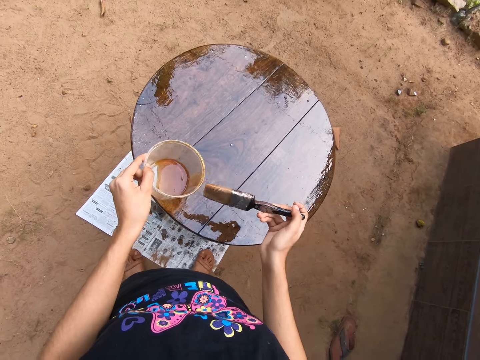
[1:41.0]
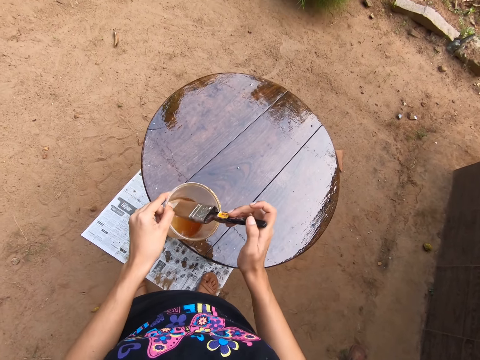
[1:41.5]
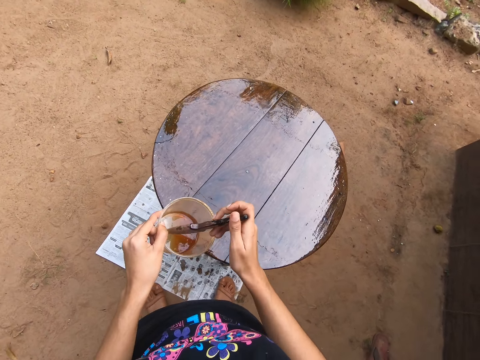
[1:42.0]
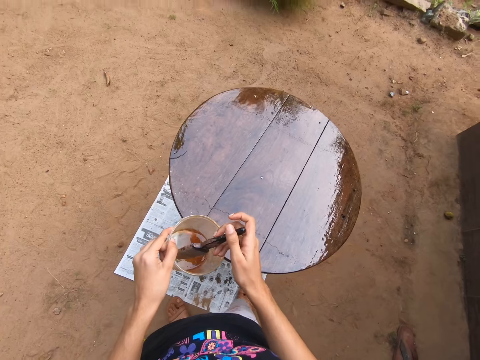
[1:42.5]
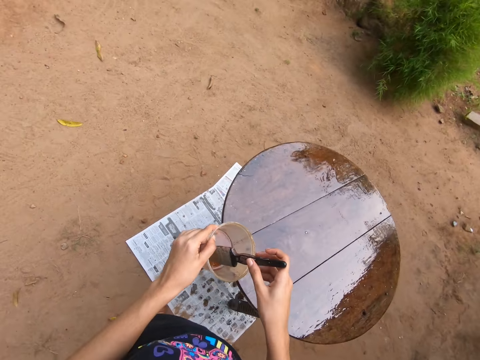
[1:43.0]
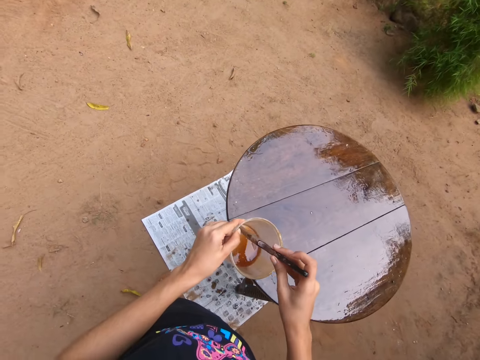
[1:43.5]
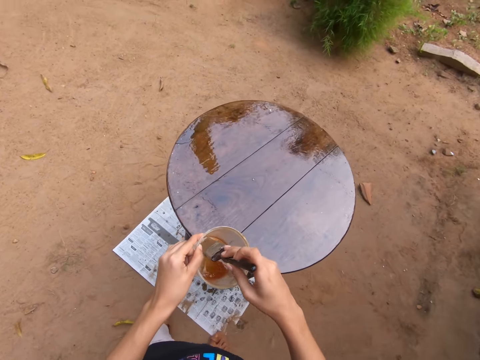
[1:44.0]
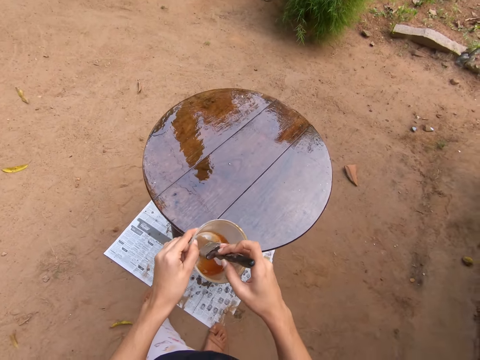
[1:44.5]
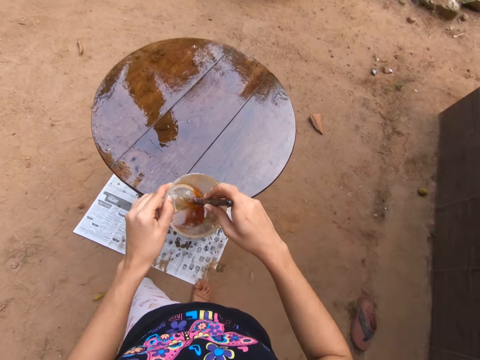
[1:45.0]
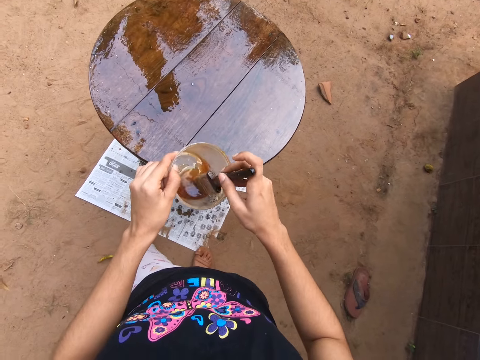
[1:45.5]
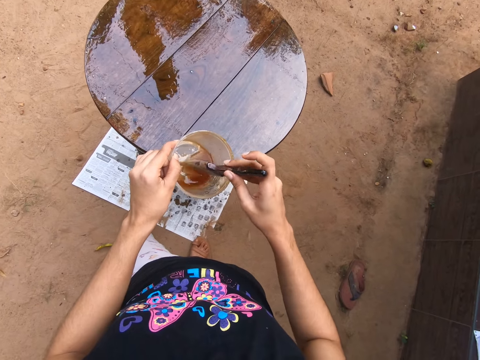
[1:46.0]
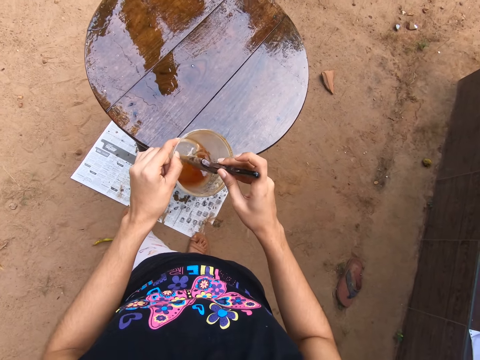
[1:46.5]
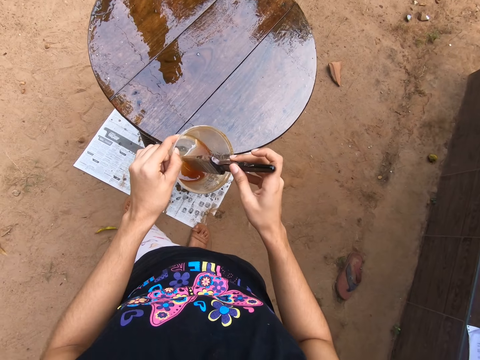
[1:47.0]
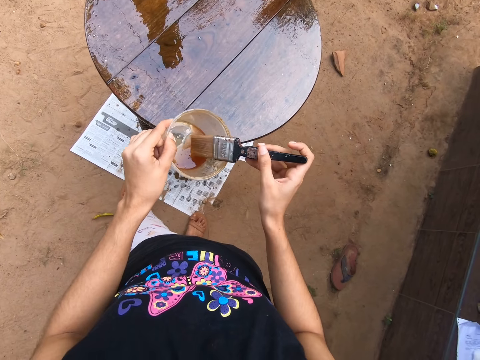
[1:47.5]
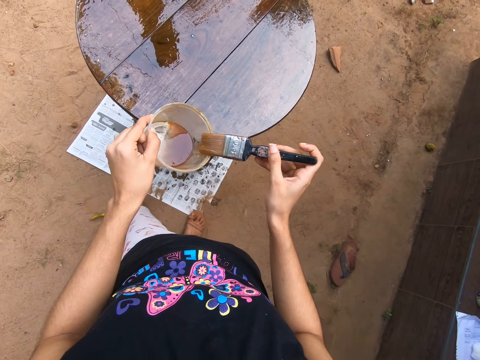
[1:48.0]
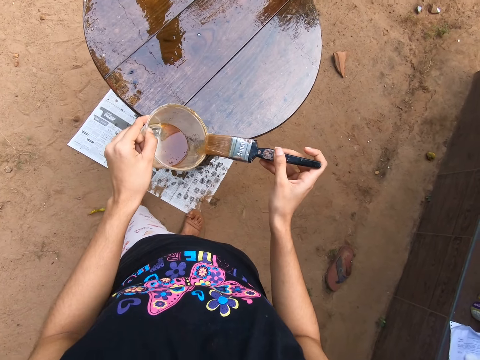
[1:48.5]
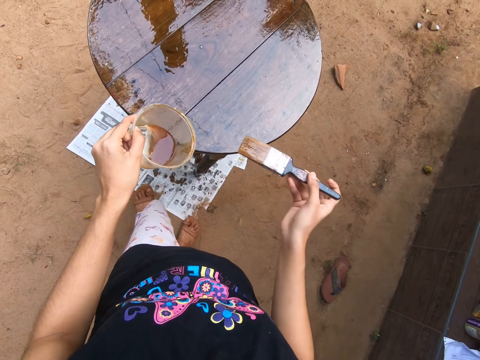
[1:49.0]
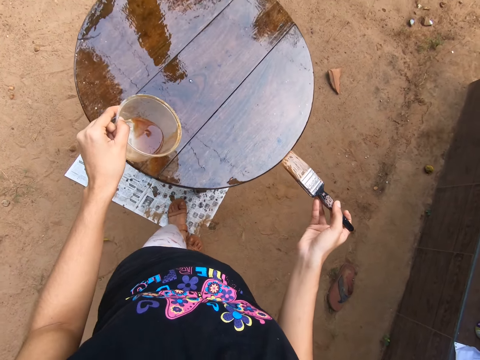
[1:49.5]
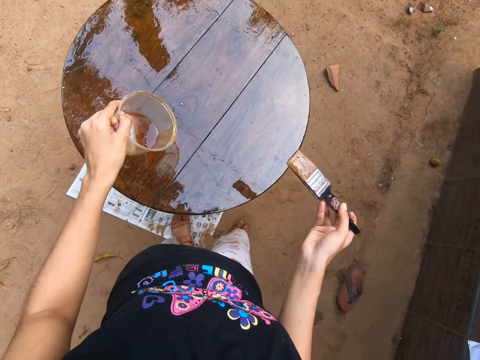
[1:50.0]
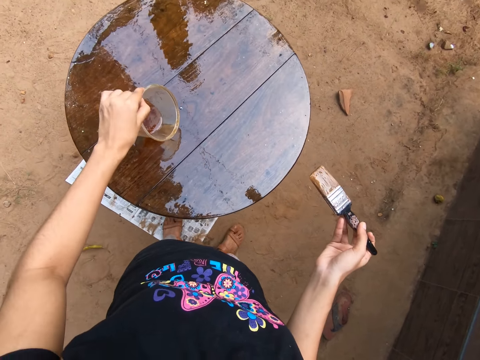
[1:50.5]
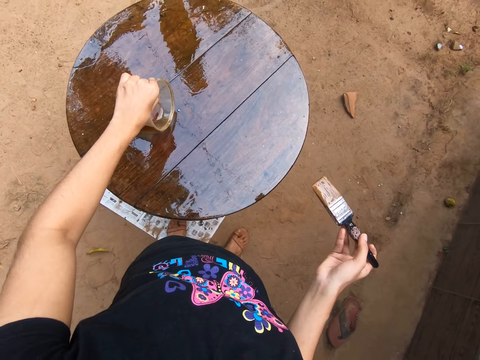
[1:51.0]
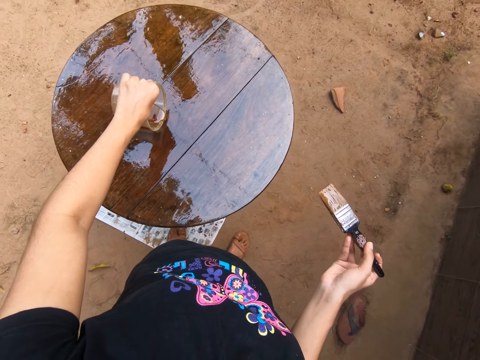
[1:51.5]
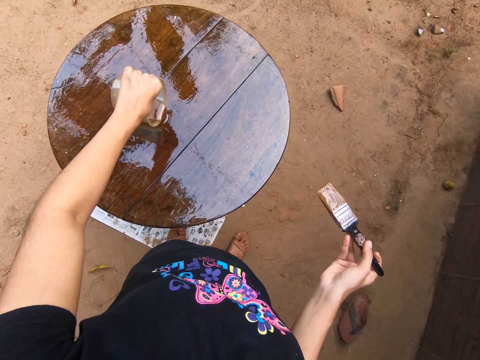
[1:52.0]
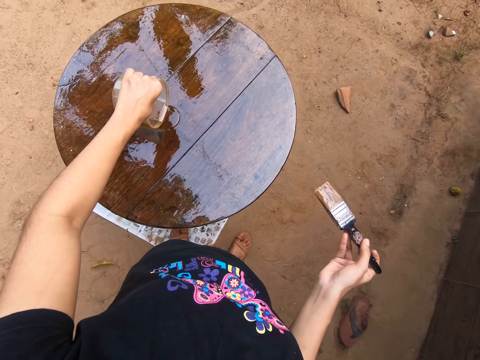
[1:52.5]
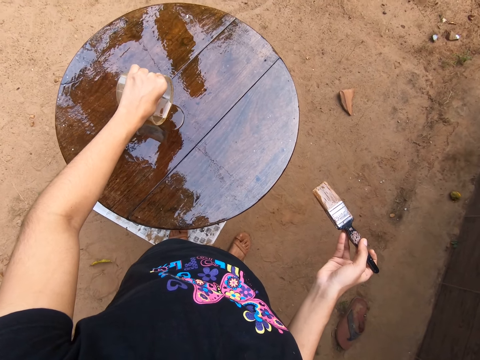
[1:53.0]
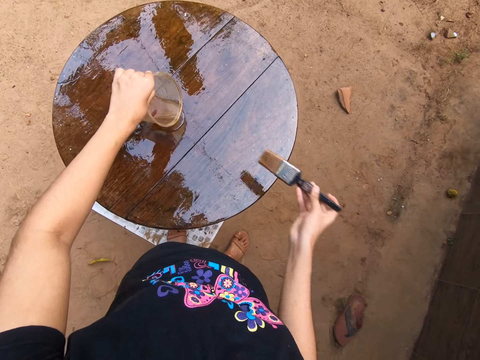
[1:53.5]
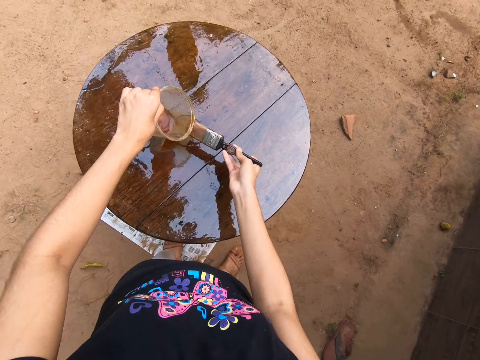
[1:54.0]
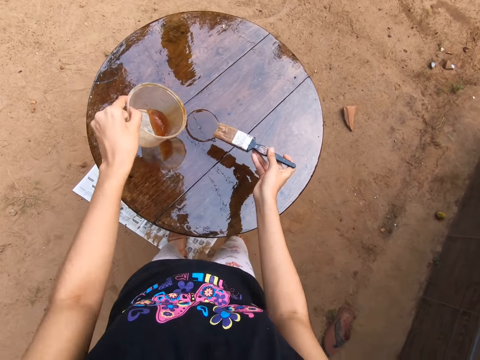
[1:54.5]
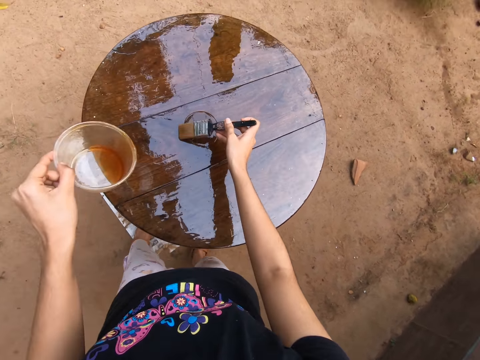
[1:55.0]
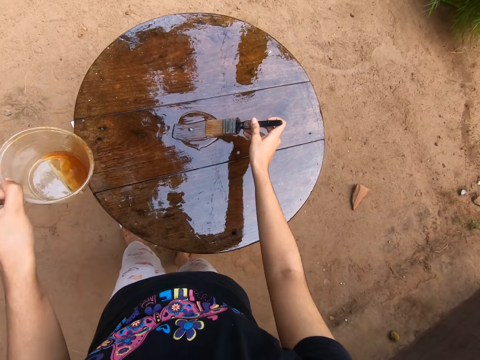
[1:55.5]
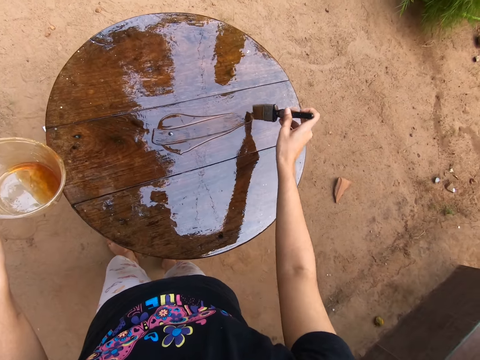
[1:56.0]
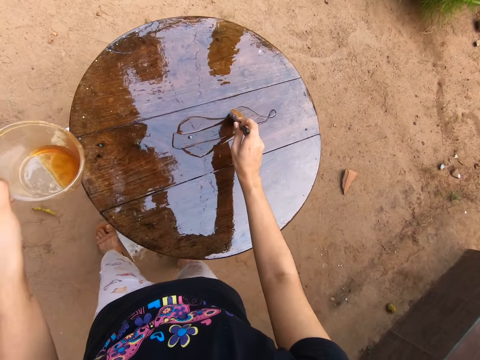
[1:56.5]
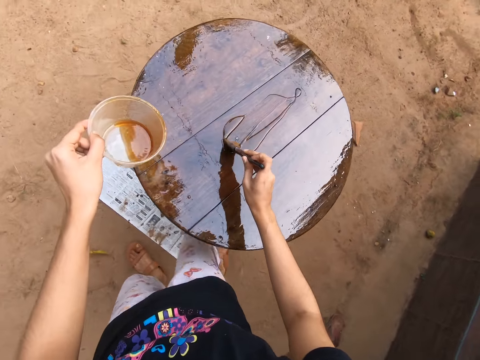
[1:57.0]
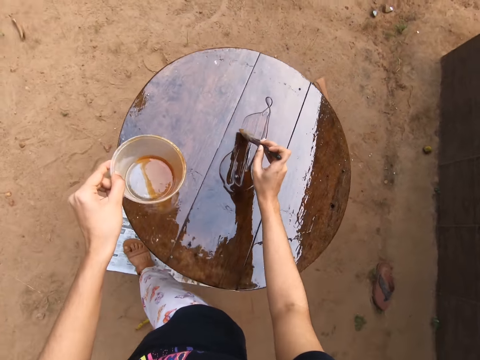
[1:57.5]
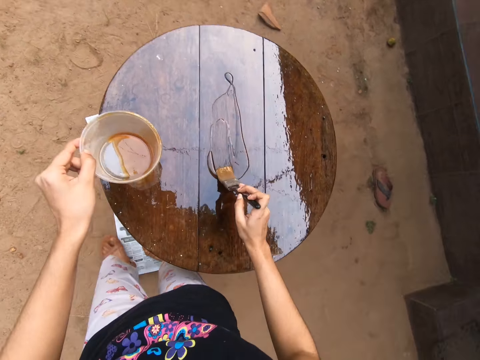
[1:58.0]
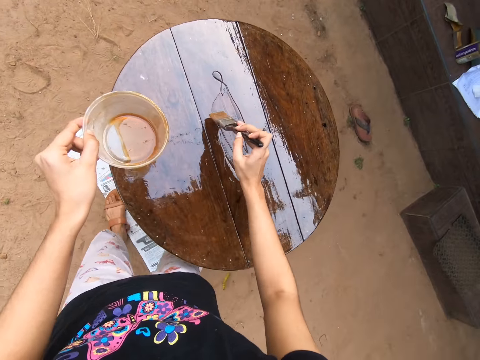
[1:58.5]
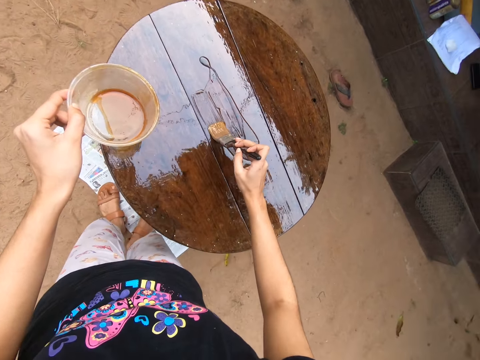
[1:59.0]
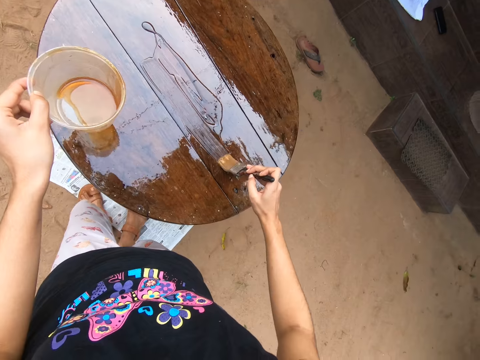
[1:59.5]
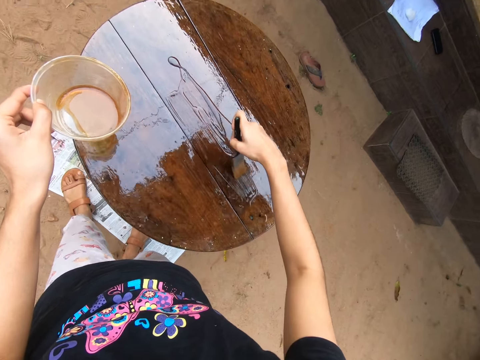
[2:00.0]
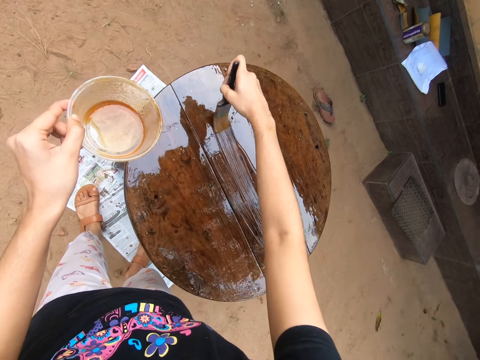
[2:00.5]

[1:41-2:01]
The camera wearer mixes the wood oil in the plastic container with the paint brush in her right hand. She dabs the paint brush in her right hand on the plastic container in her left hand. She pours the wood oil in the plastic container on top of the table with her left hand. She wipes the wood oil on the plastic container with the paint brush in her right hand. She spreads the wood oil on the table with the paint brush in her right hand.

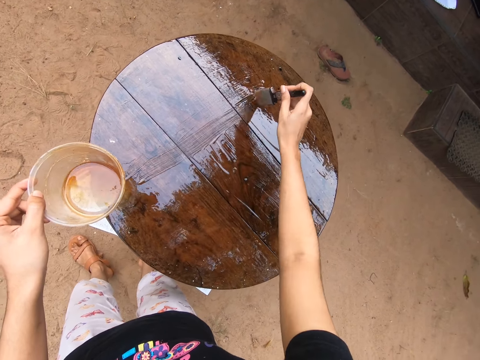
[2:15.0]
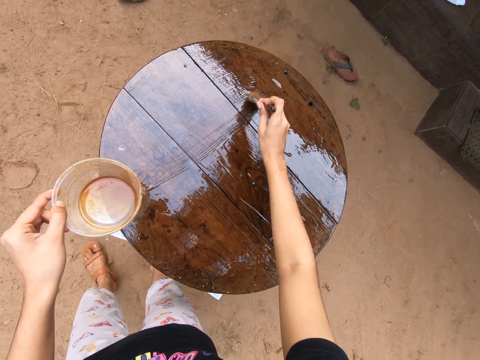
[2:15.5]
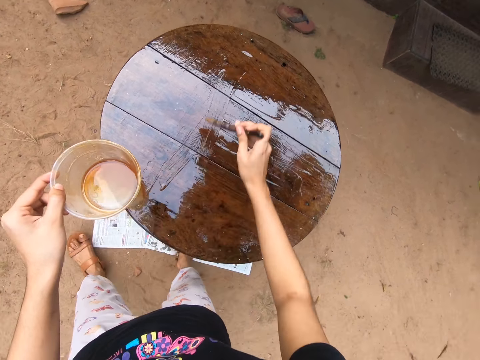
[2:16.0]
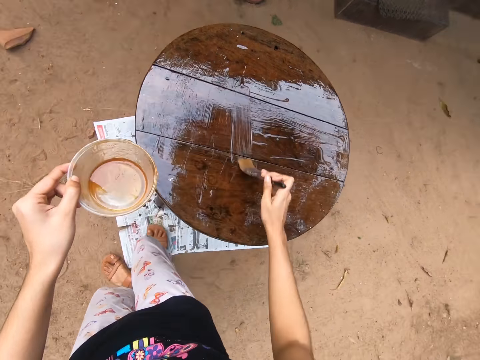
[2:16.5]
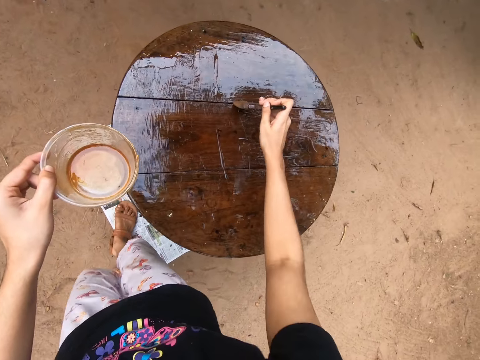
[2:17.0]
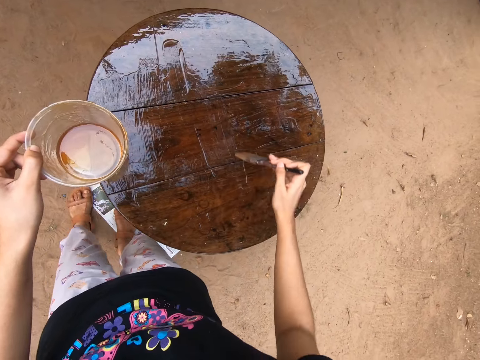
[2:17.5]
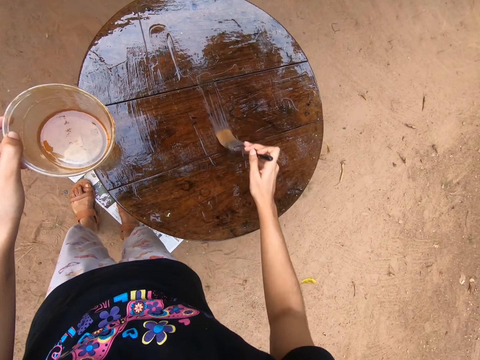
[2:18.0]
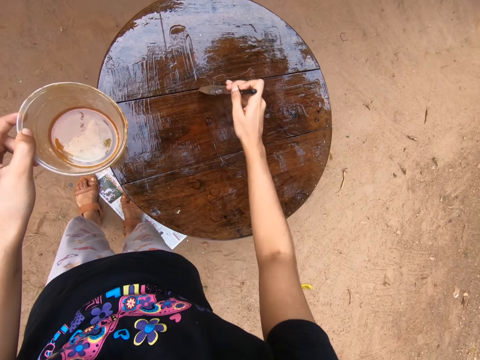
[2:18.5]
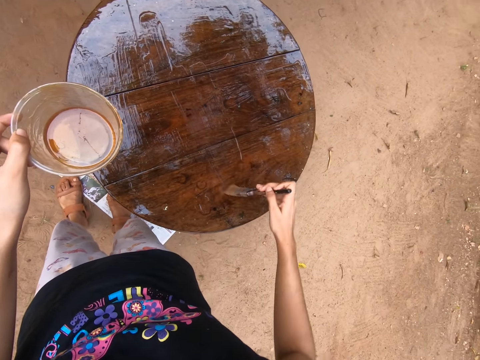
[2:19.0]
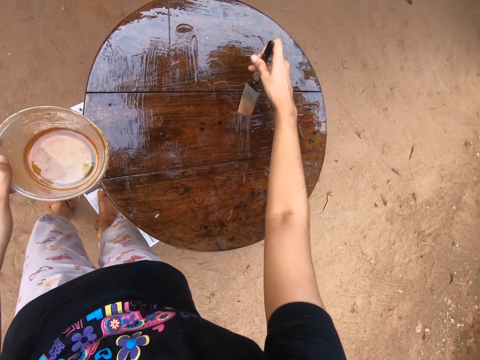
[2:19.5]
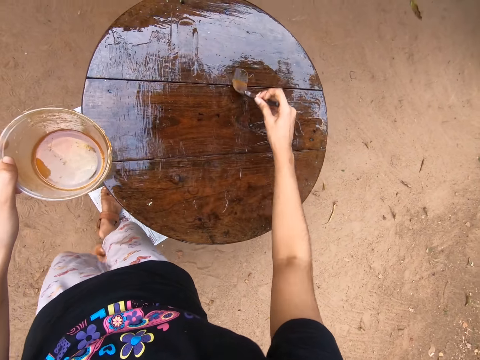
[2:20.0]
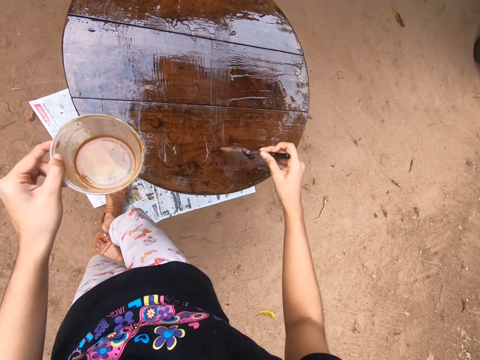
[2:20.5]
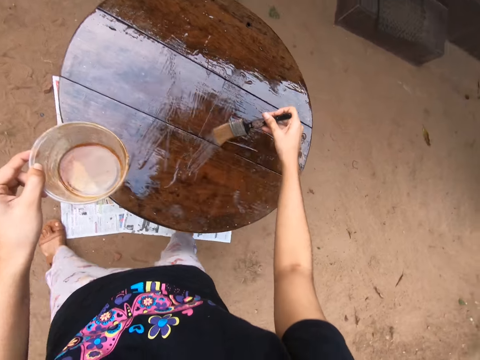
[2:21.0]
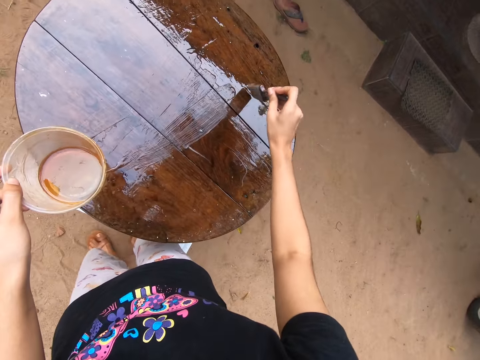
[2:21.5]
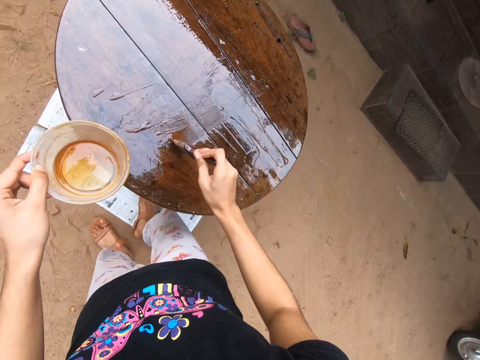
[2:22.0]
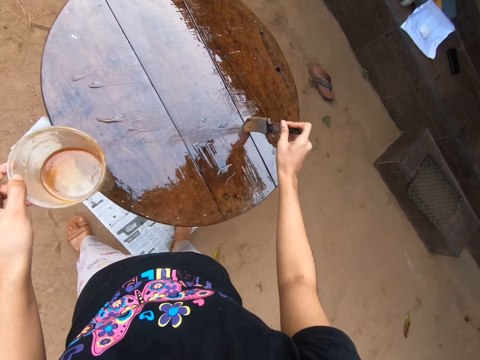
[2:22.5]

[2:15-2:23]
The camera wearer walks around. They paint the table with a painting brush. They paint it again.
